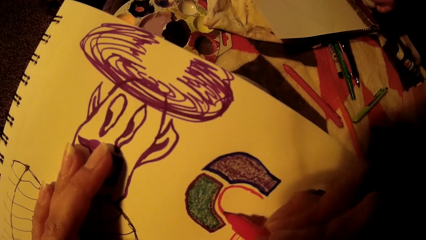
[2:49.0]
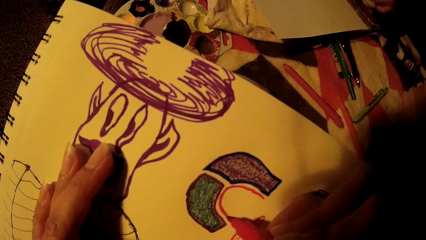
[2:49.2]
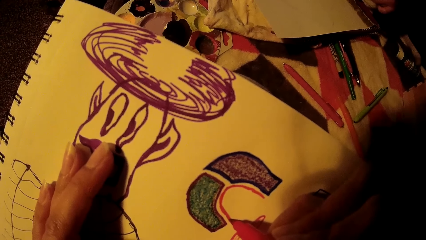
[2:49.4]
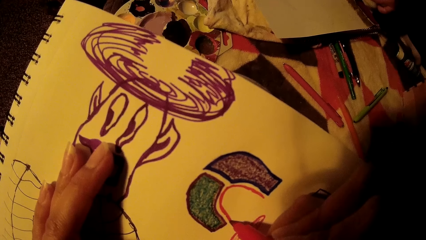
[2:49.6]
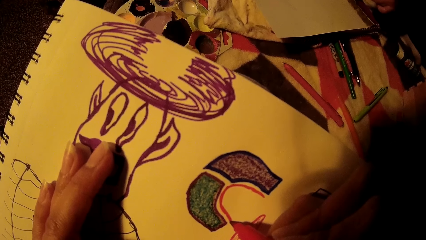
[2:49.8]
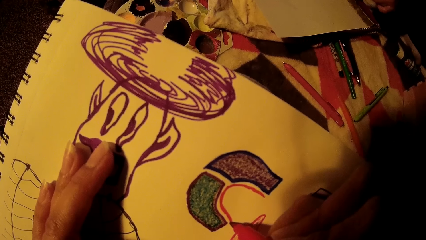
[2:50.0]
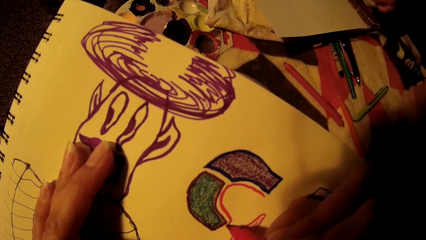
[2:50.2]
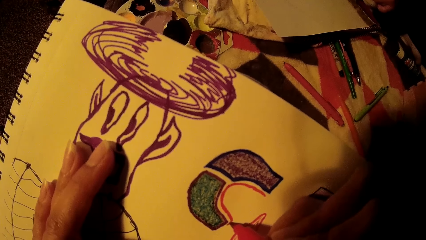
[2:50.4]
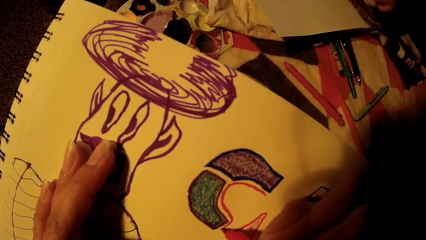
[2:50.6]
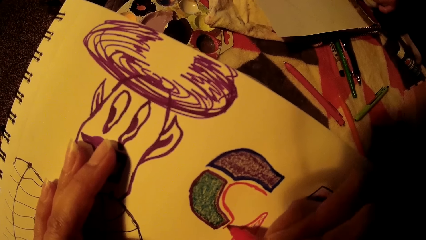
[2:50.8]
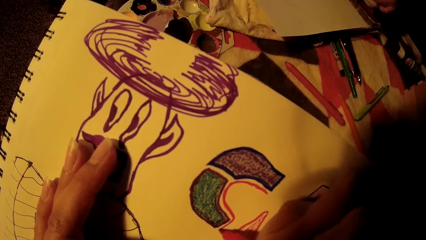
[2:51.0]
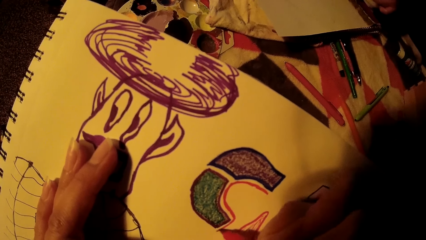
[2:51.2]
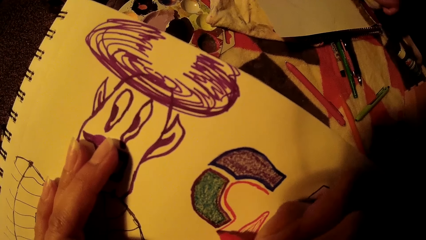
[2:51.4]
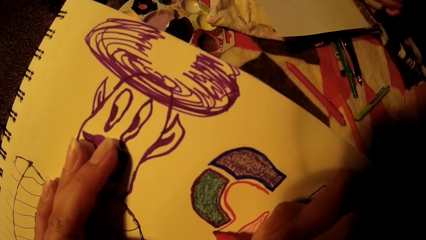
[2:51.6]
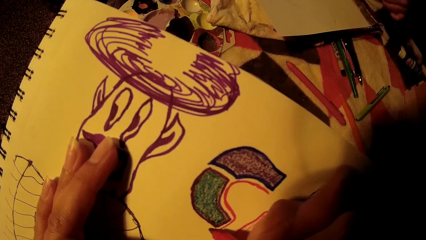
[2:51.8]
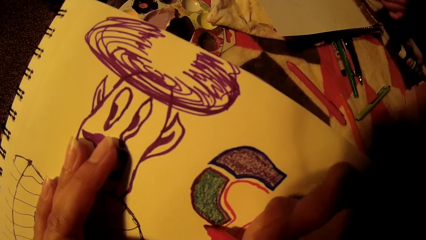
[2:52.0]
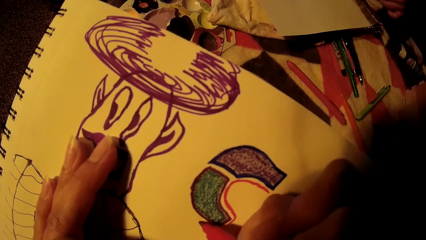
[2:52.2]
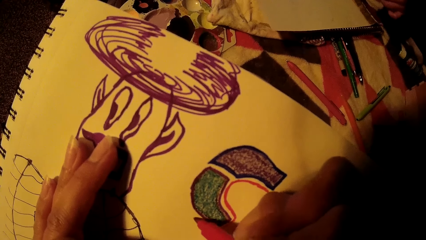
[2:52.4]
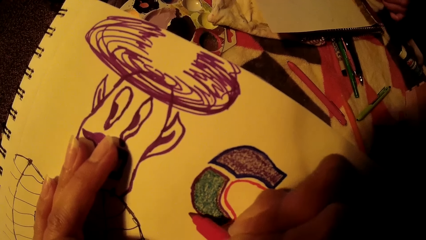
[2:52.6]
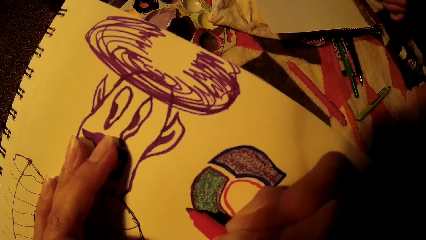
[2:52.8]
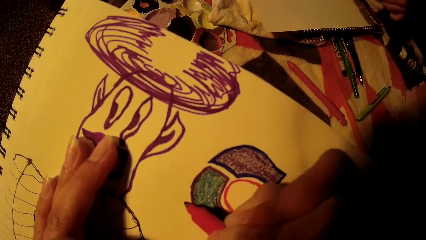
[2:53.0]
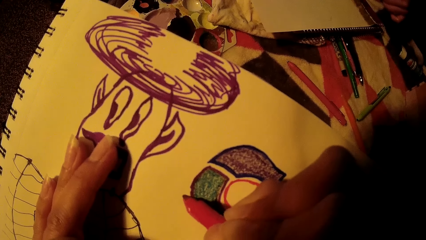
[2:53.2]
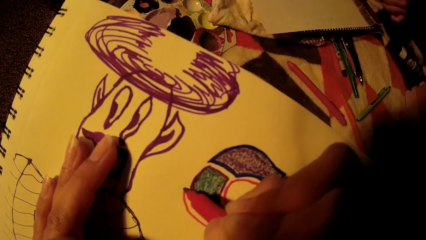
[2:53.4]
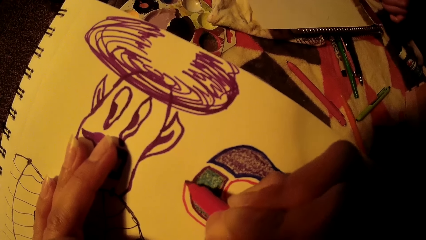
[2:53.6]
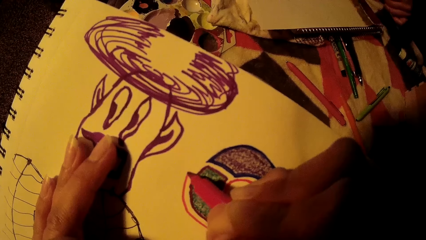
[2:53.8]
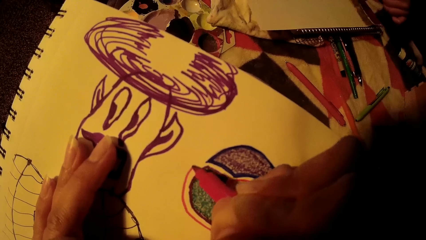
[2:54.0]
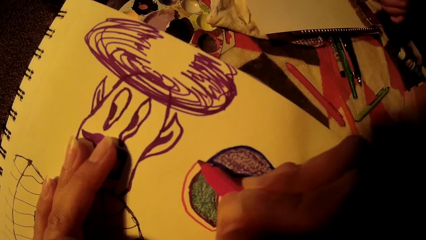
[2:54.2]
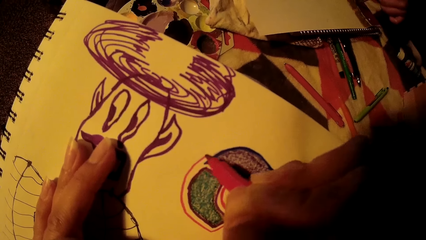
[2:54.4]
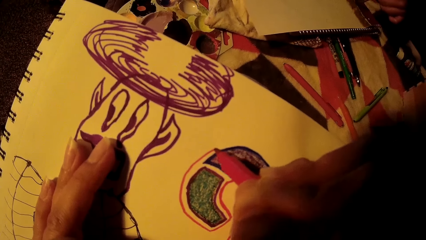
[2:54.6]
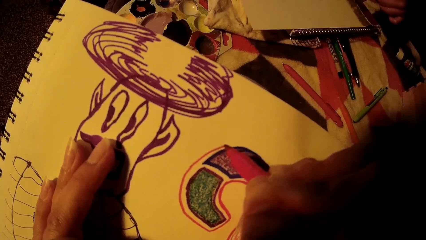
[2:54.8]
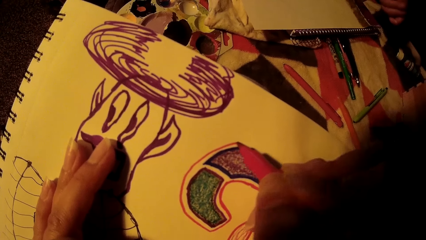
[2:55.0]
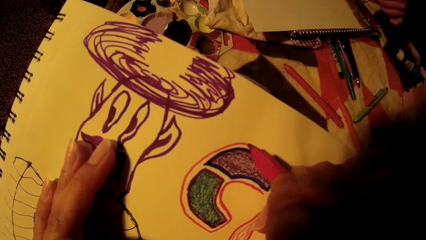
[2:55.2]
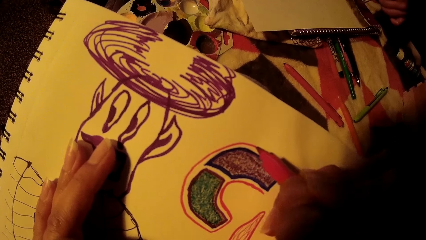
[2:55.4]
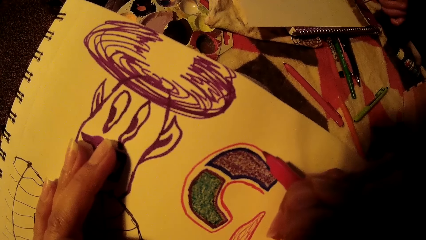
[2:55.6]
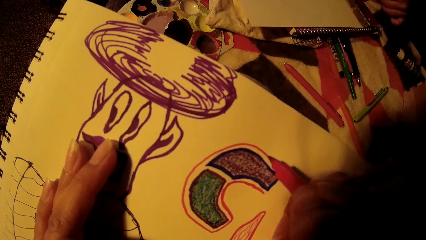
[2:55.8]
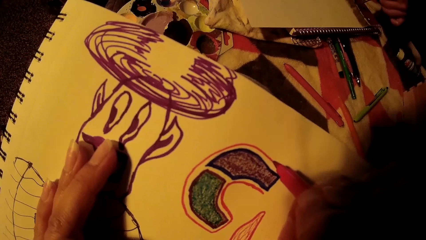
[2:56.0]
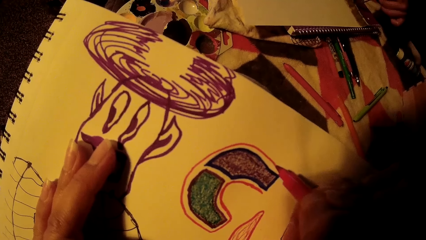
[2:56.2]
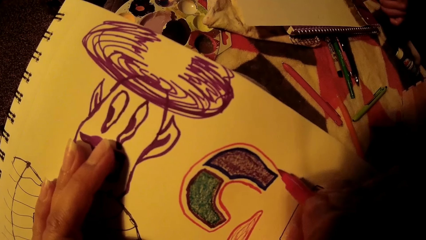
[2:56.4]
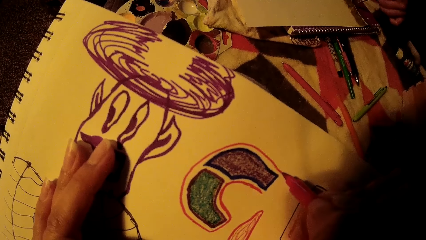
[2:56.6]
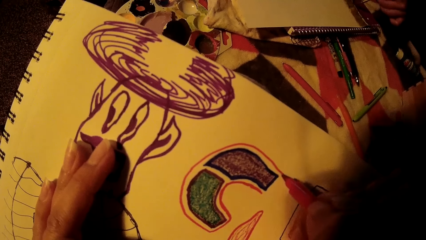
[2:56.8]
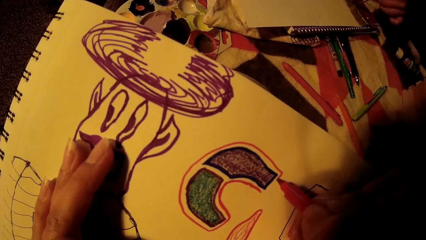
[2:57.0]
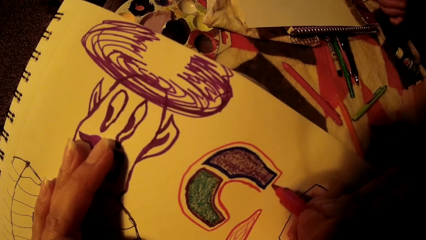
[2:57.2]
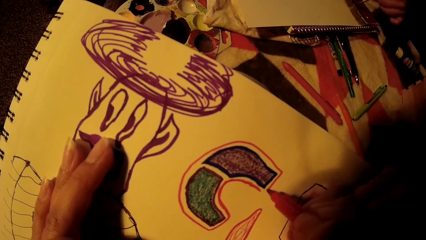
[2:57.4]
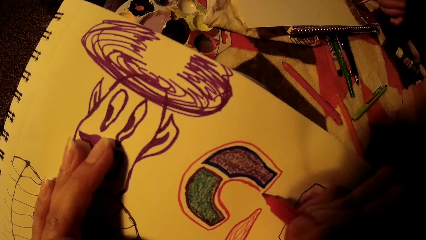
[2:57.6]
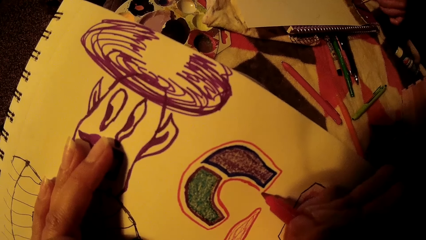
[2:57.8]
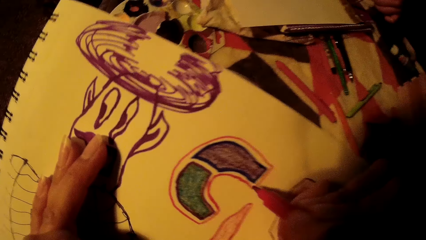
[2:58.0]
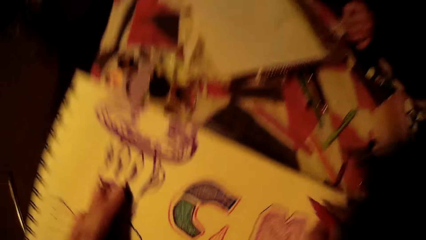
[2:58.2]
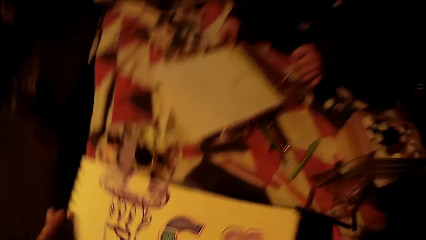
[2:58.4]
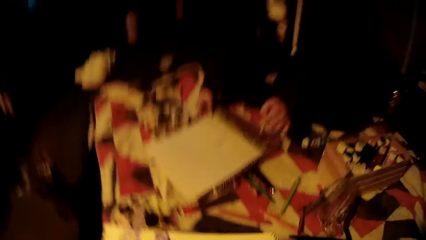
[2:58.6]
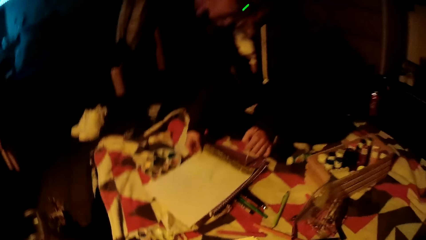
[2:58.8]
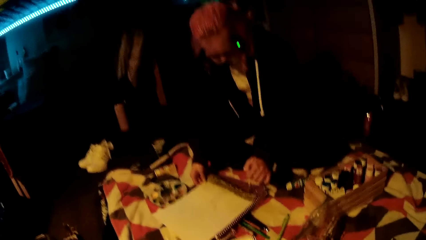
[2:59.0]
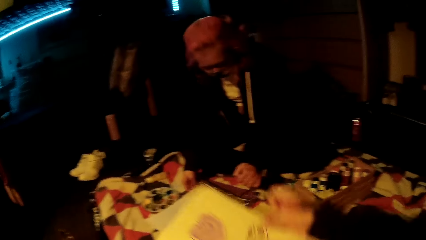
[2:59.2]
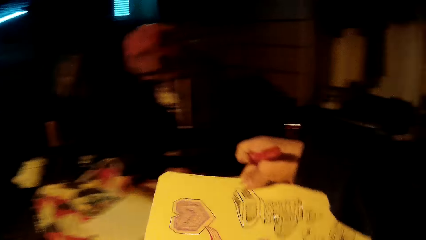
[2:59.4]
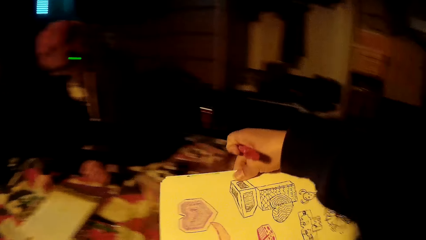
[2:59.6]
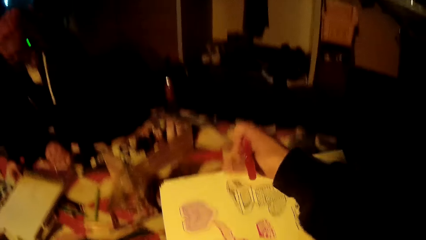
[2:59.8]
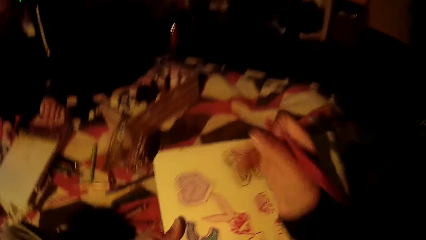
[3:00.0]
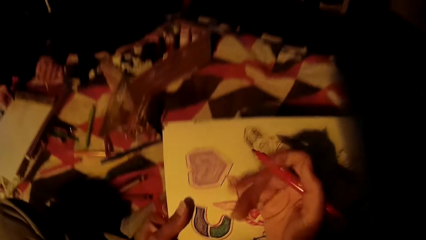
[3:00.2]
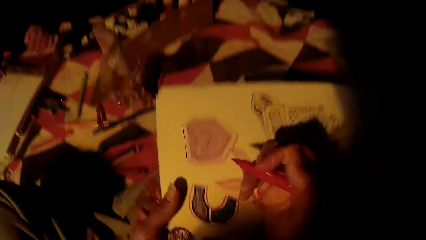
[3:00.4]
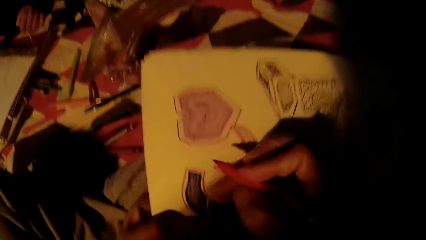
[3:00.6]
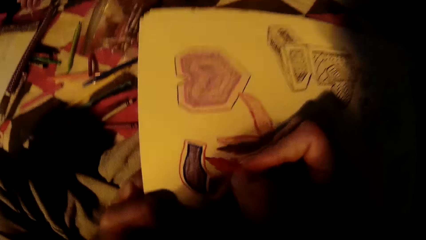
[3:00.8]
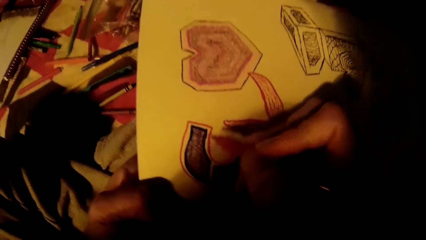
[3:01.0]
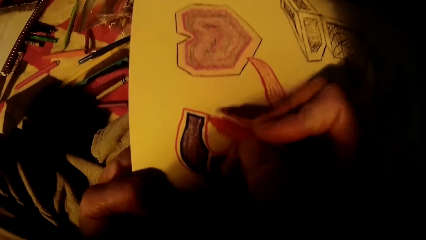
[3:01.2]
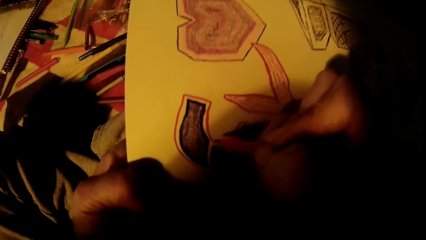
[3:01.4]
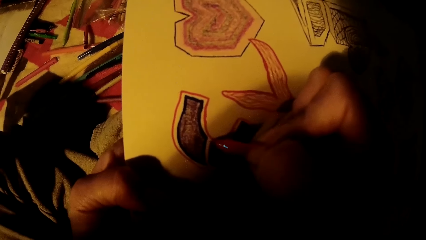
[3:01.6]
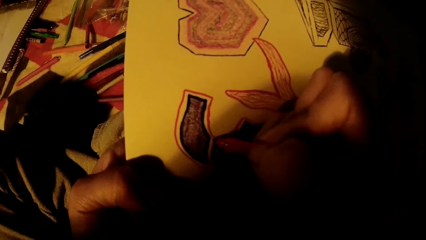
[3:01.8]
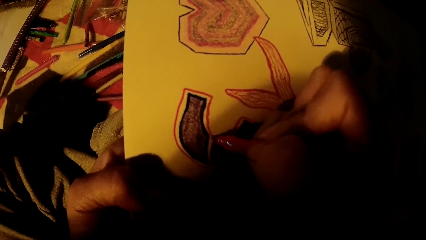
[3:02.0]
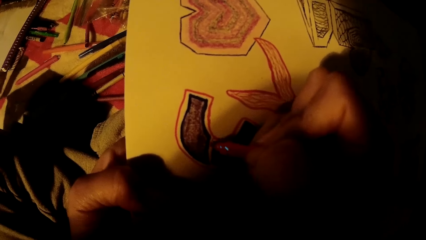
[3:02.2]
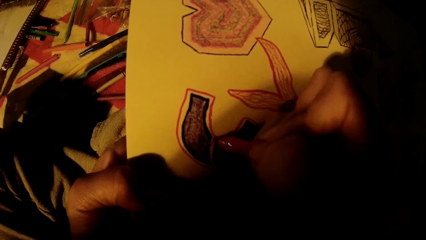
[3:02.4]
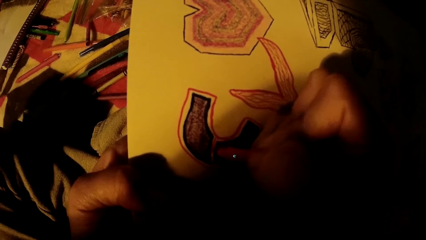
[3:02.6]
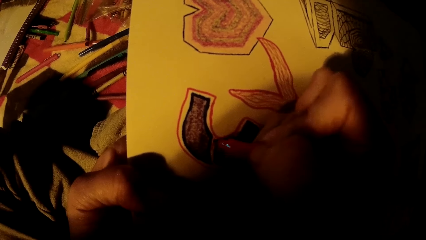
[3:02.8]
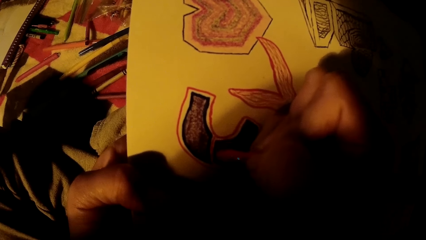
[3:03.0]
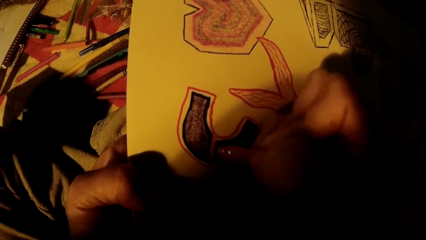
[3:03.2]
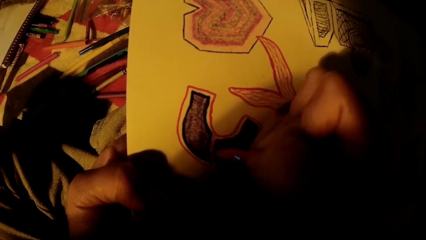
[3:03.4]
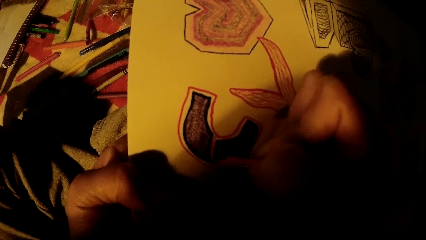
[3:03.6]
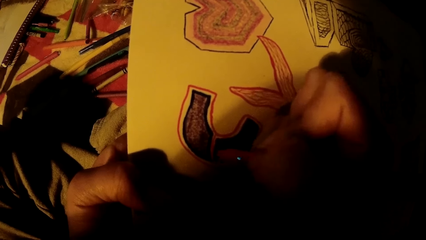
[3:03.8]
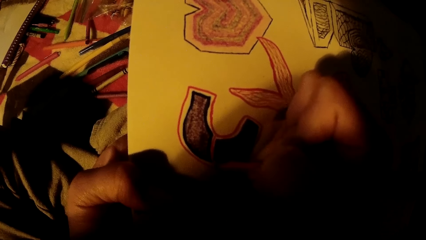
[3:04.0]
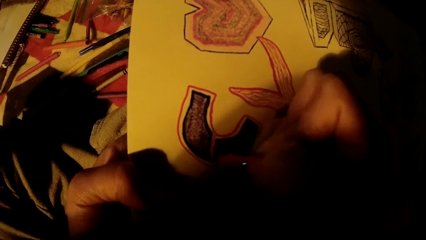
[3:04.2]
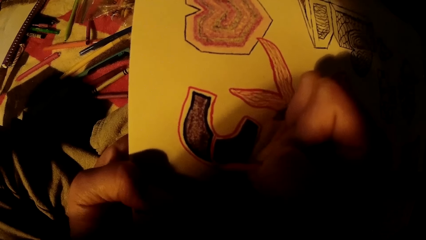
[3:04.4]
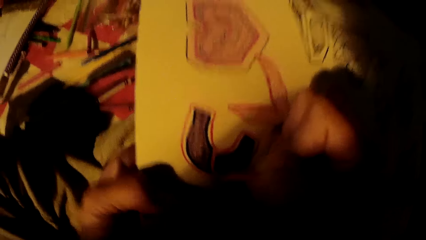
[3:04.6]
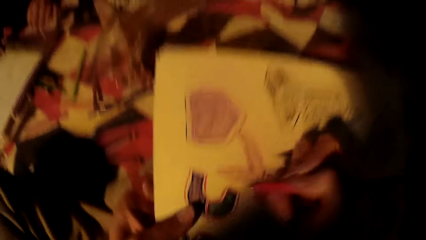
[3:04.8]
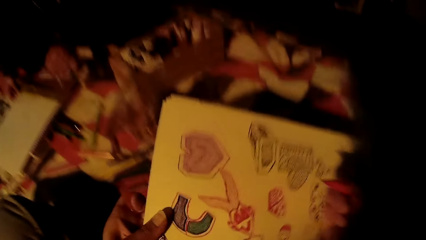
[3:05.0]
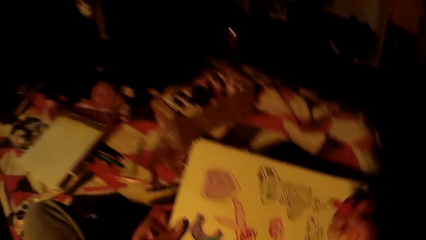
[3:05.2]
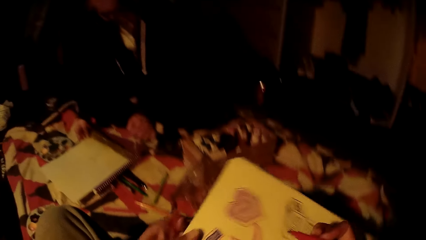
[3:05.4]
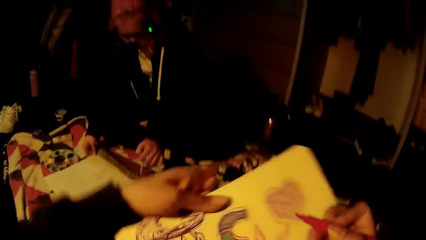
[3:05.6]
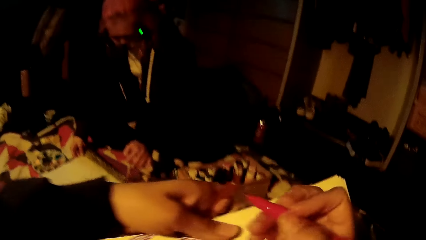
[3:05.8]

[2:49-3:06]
The camera wearer lifts the art book. They continue to draw.
